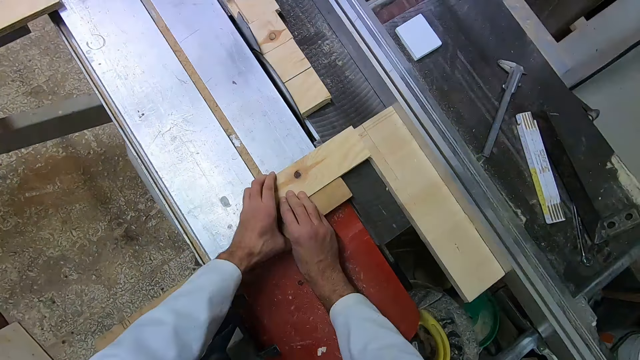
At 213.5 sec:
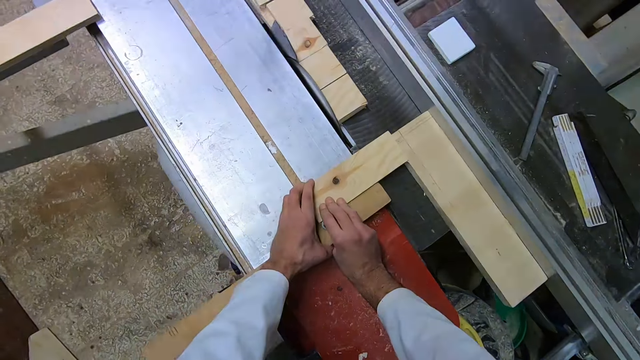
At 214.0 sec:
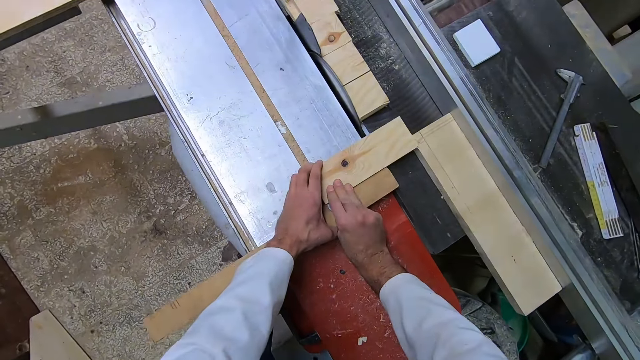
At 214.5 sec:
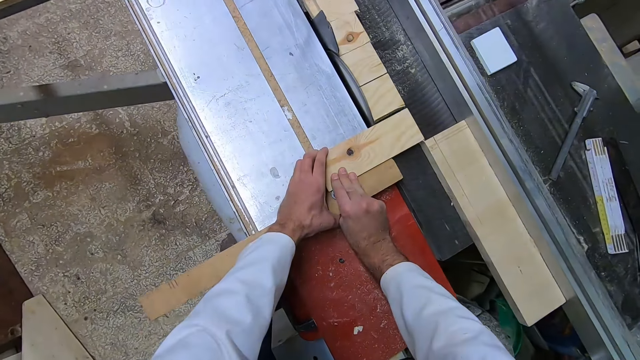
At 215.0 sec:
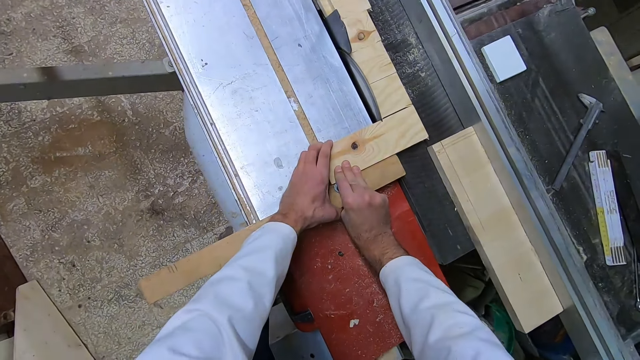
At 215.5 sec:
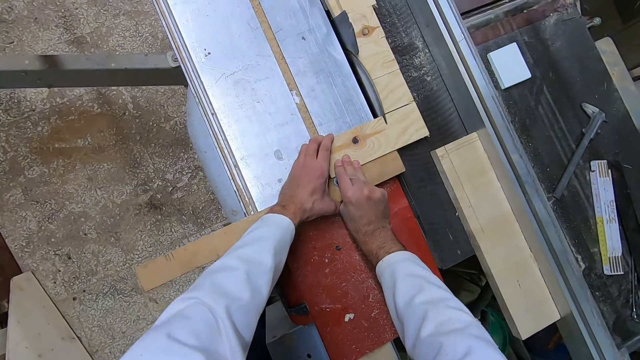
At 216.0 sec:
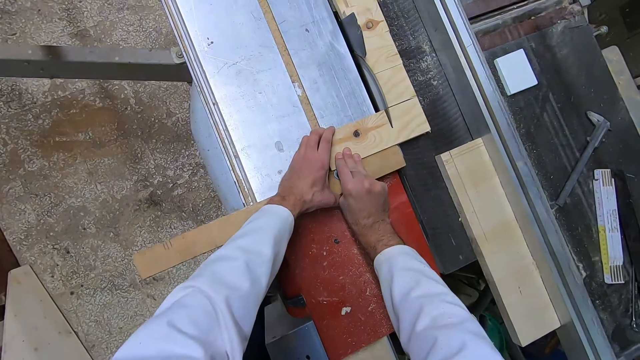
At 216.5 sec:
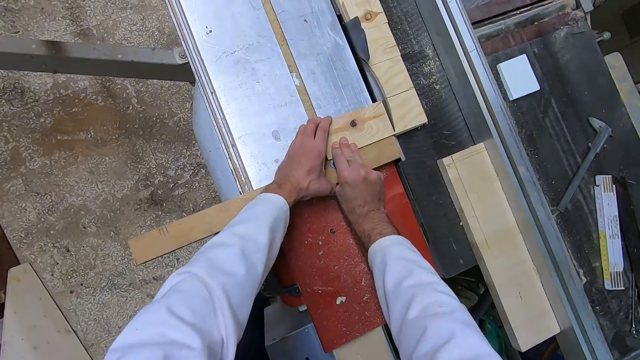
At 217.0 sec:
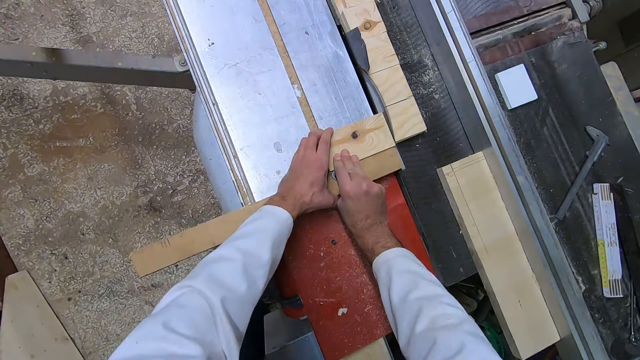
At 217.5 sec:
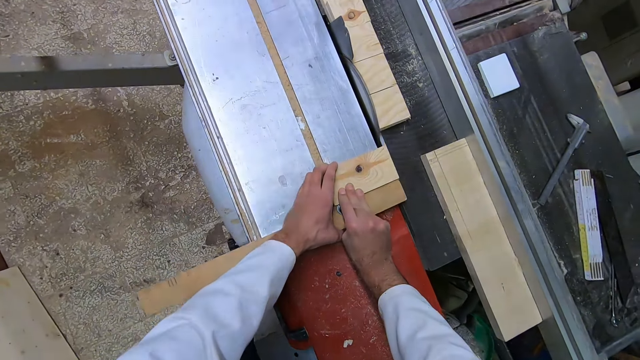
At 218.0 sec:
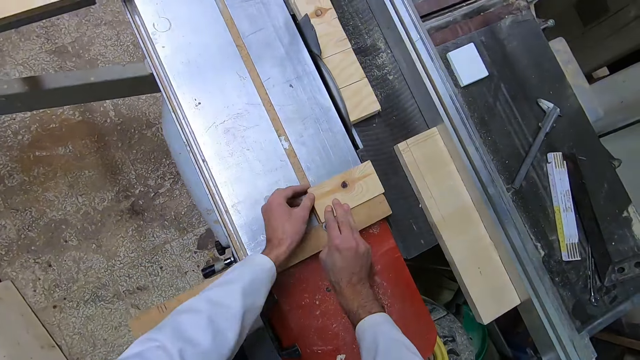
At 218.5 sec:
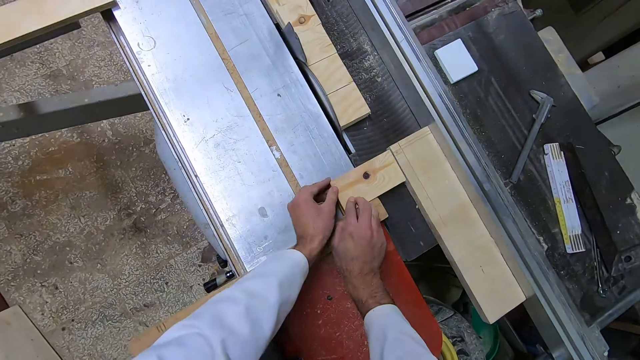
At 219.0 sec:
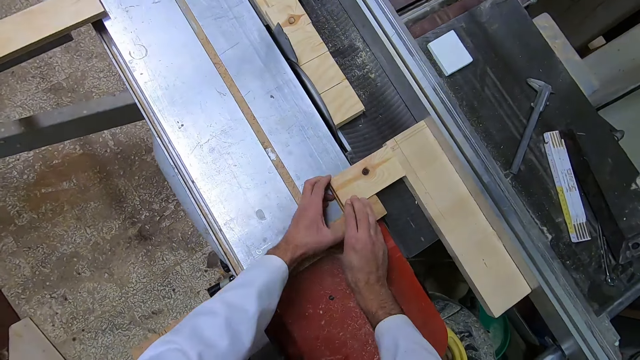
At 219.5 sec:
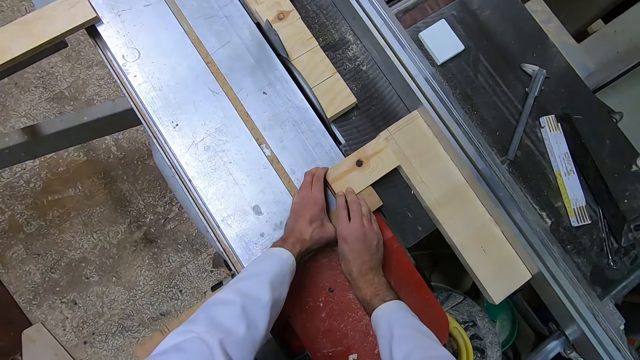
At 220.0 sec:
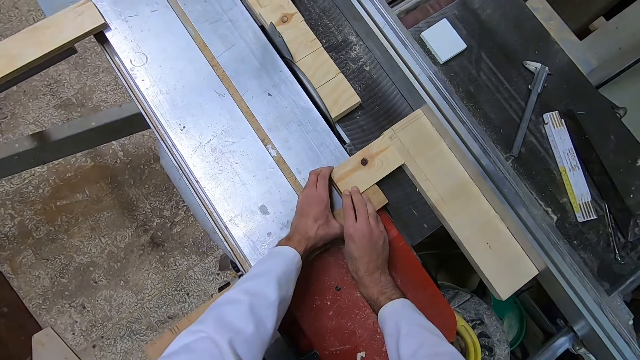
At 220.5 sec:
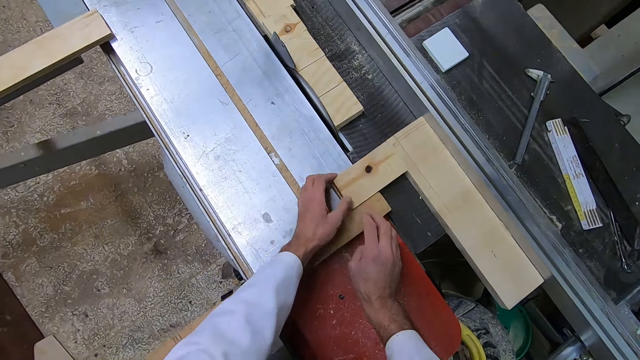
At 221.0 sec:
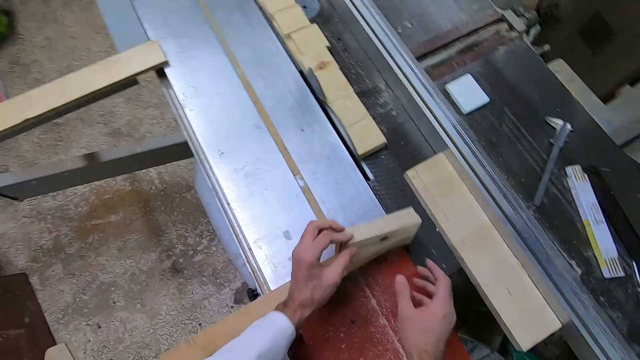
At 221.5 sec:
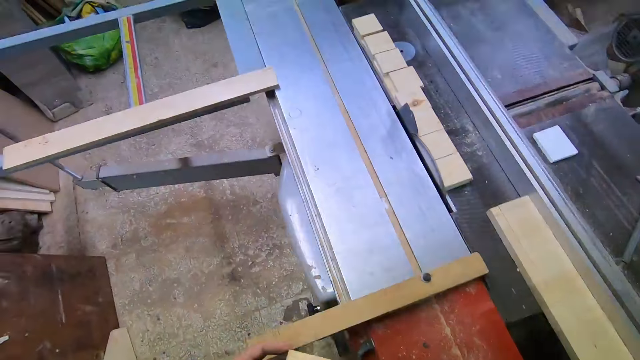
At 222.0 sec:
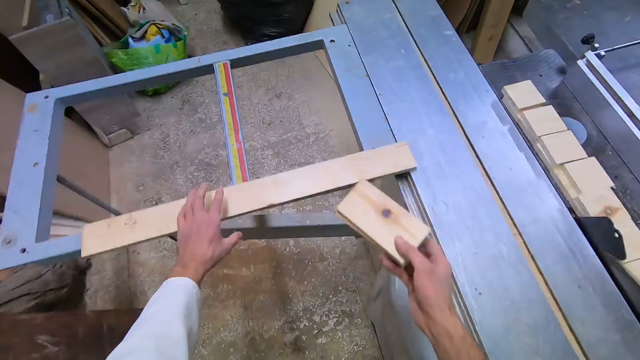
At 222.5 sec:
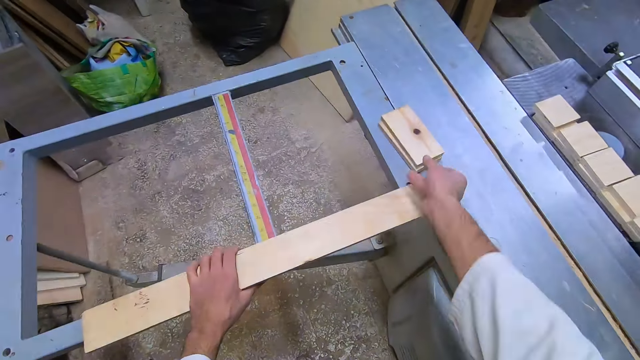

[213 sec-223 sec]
The camera wearer pushes the other parts of the flat wood over the industrial table saw with both hands. He pulls the other parts of the flat wood backwards with both hands. He pushes the other parts of the flat wood closer to another piece of wood on the industrial table saw. He removes the piece of wood with his left hand. He drops the piece of wood left on the industrial table saw with his right hand. He picks up the part of the flat wood on the industrial table saw with his left hand and places it on the cutter.

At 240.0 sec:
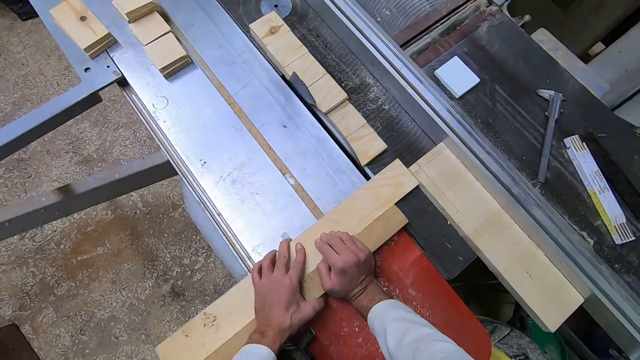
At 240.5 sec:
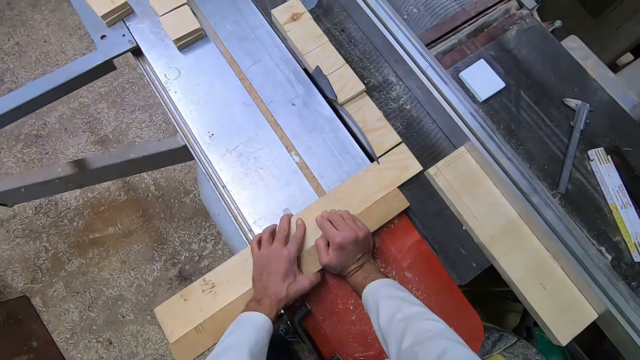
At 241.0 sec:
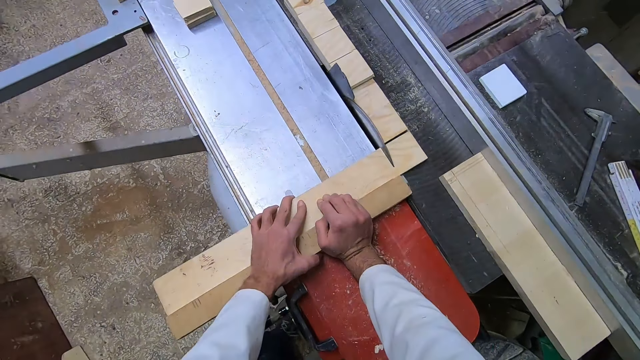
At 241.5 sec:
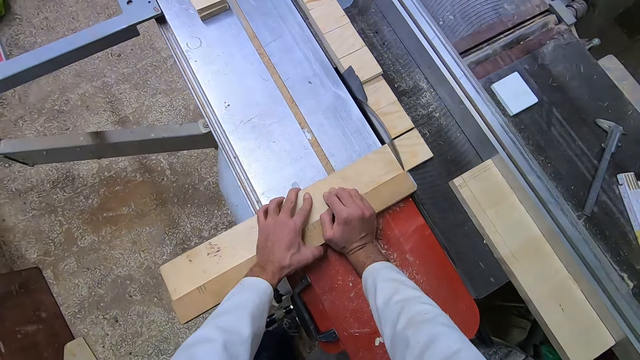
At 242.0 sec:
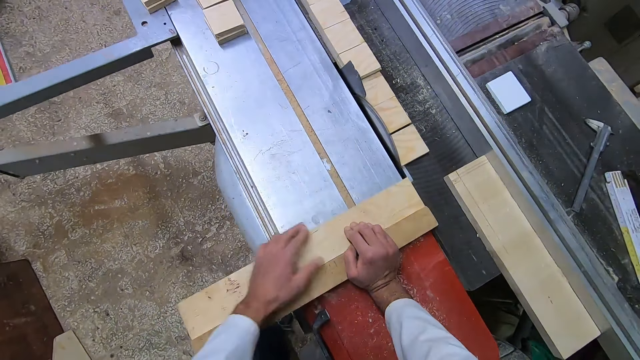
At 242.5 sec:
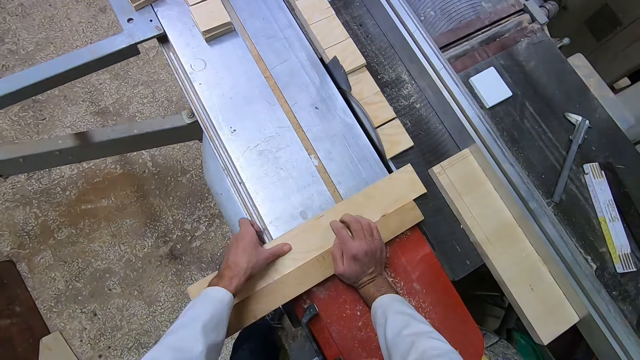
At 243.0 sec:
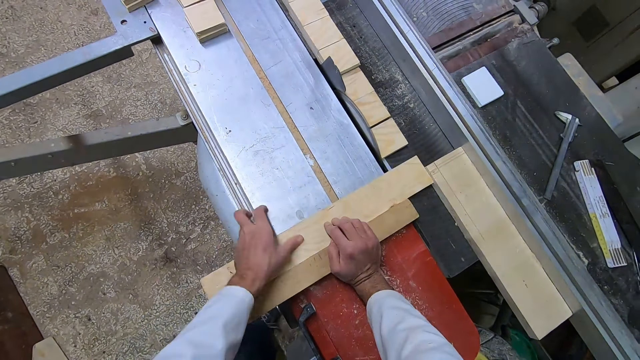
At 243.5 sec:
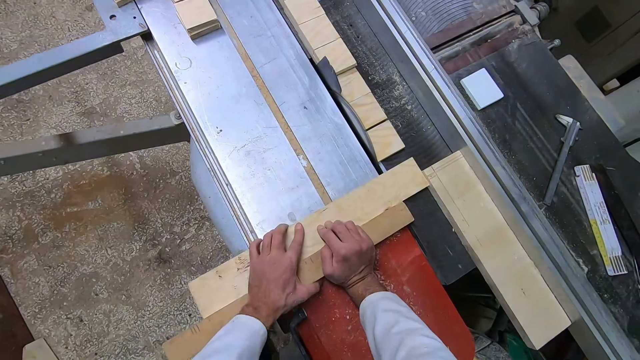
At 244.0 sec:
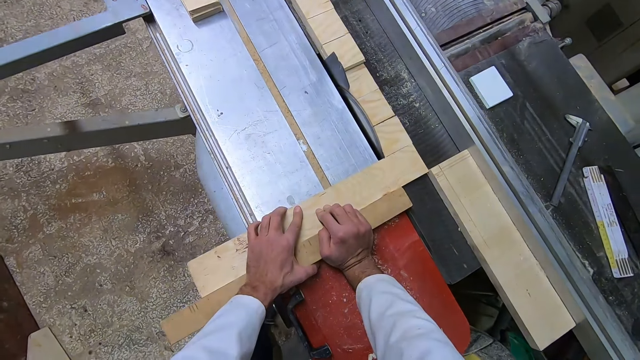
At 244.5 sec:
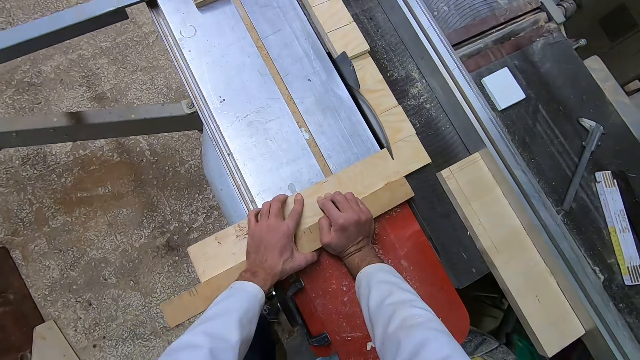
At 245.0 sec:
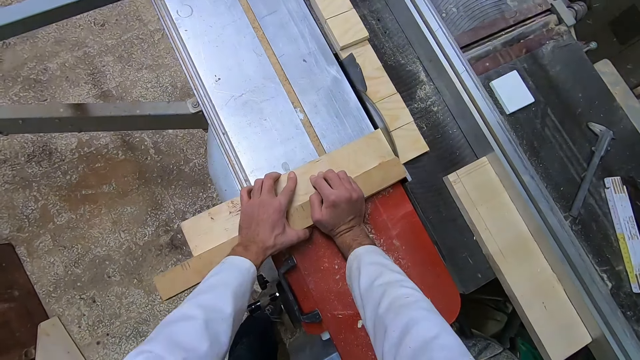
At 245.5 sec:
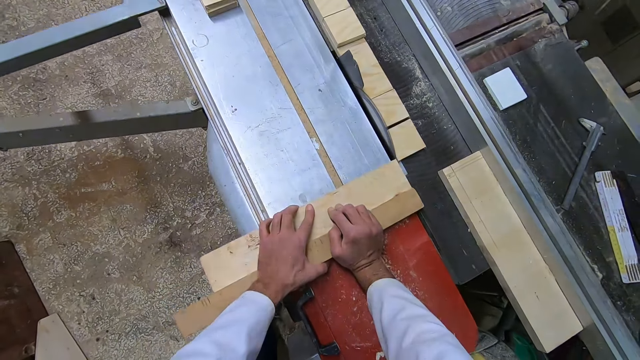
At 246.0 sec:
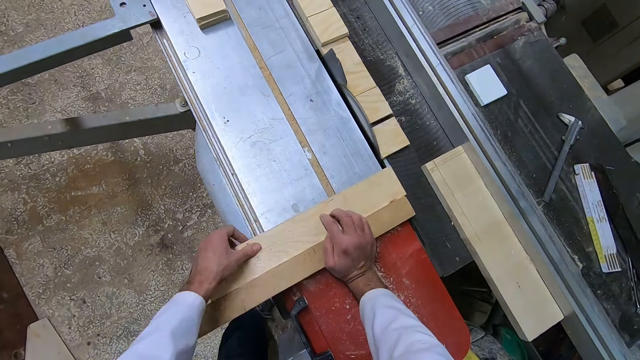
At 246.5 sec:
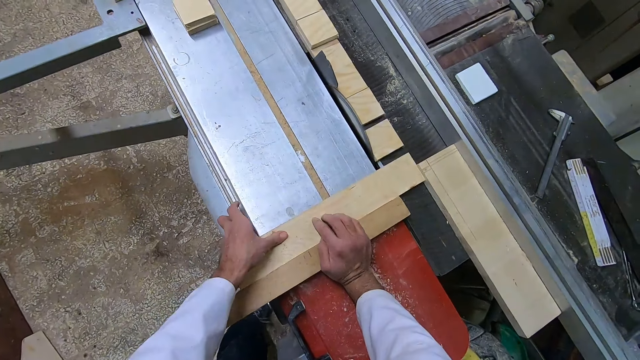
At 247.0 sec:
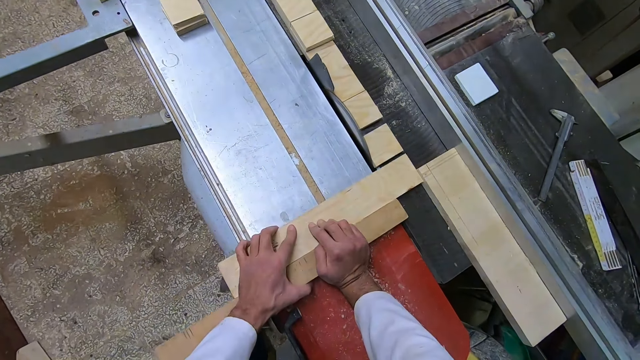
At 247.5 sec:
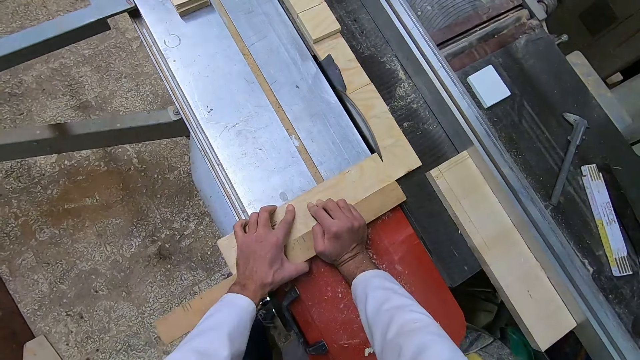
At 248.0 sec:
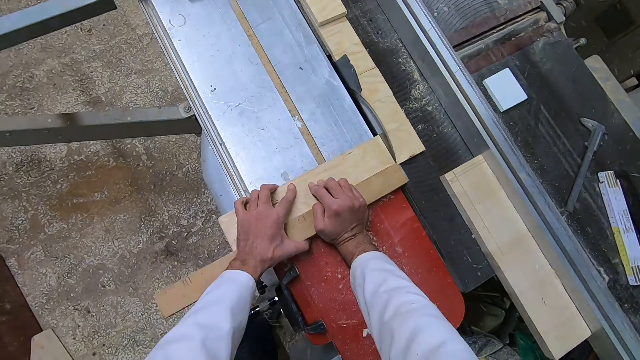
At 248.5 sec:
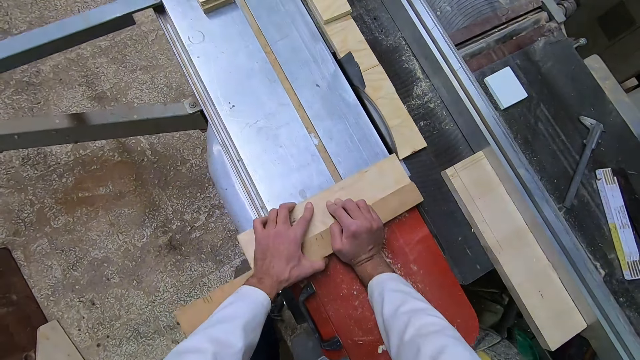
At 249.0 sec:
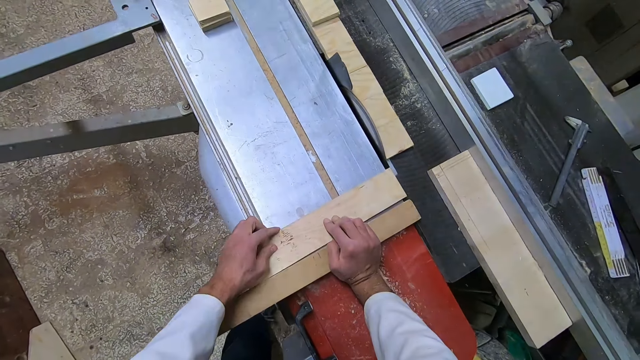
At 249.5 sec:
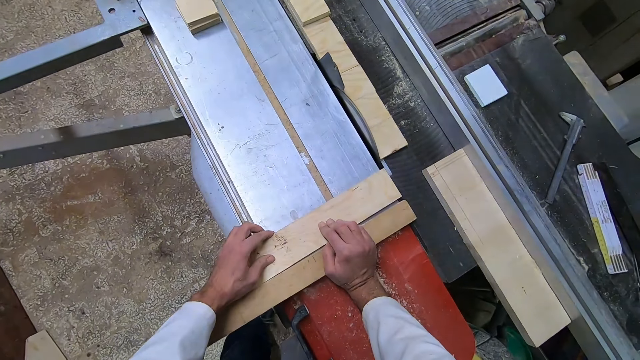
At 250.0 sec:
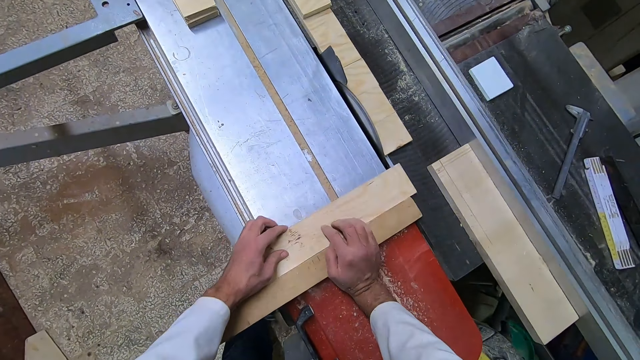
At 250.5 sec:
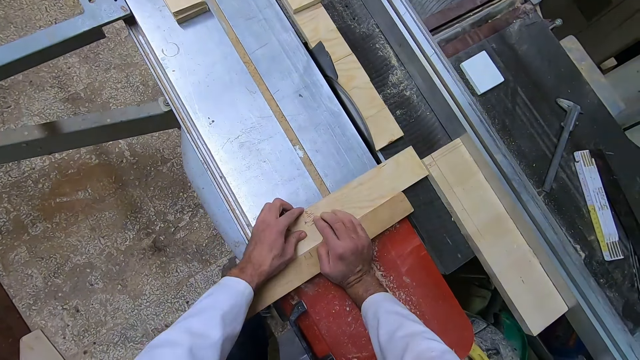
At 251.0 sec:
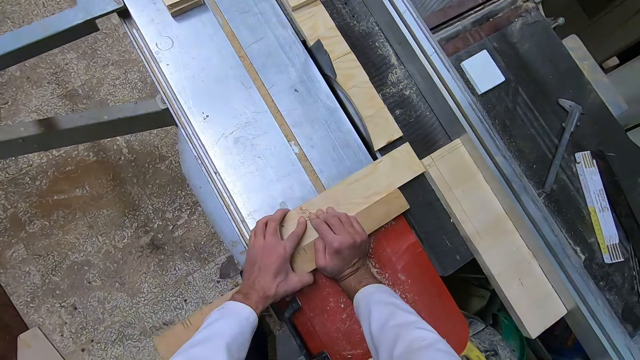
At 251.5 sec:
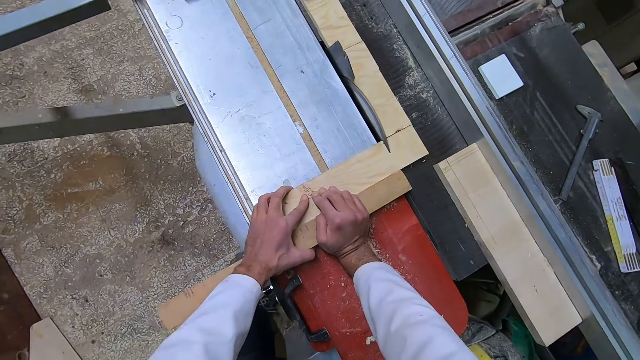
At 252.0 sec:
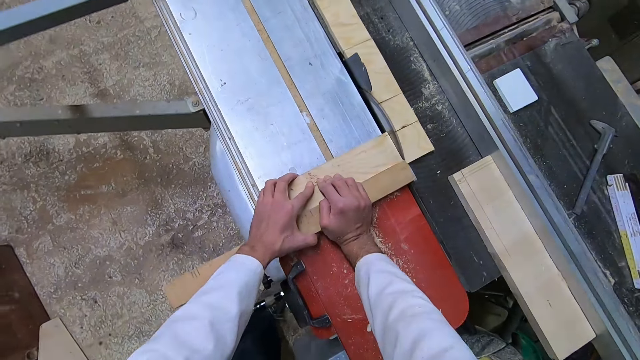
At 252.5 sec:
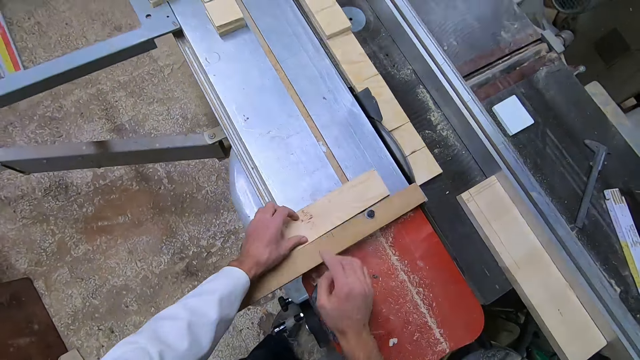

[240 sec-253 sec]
The camera wearer pulls the part of the flat wood backwards with both hands. They push the part of the flat wood closer to another piece of wood on the industrial table saw. They push the part of the flat wood over the industrial table saw with both hands. They pull the part of the flat wood backwards with both hands. They push the part of the flat wood closer to another piece of wood on the industrial table saw. They push the part of the flat wood over the industrial table saw with both hands. They pull the part of the flat wood backwards with both hands. They push the part of the flat wood closer to another piece of wood on the industrial table saw. They push the part of the flat wood over the industrial table saw with both hands.
